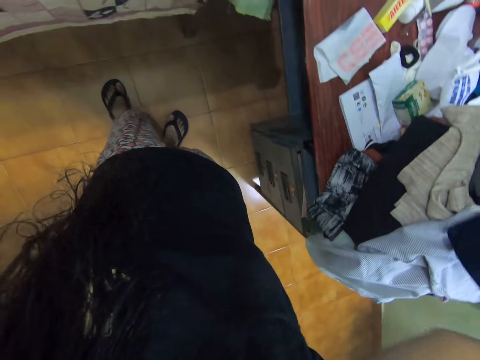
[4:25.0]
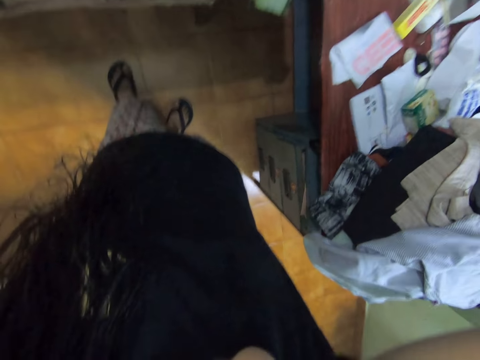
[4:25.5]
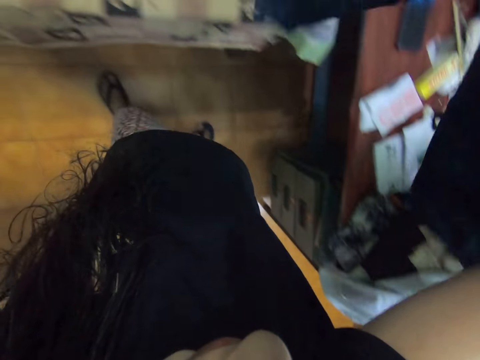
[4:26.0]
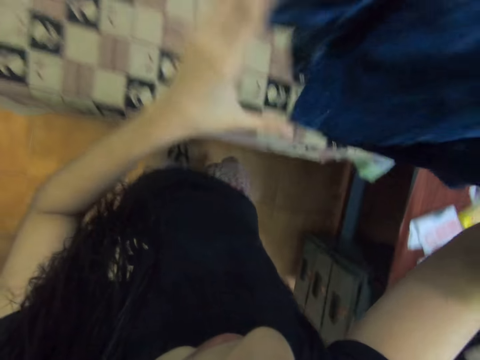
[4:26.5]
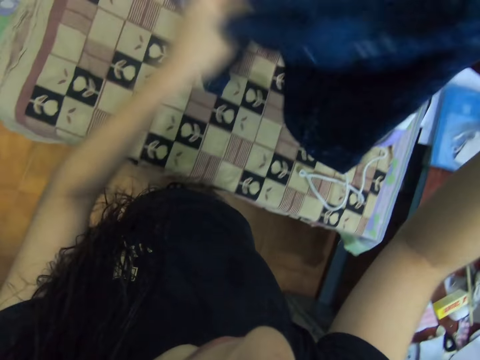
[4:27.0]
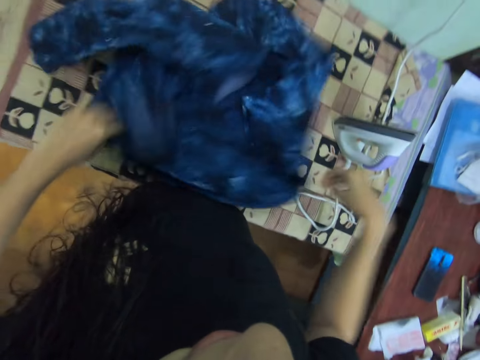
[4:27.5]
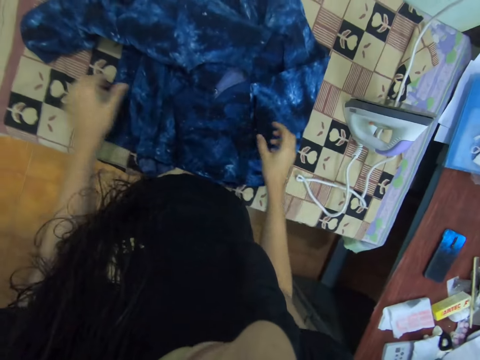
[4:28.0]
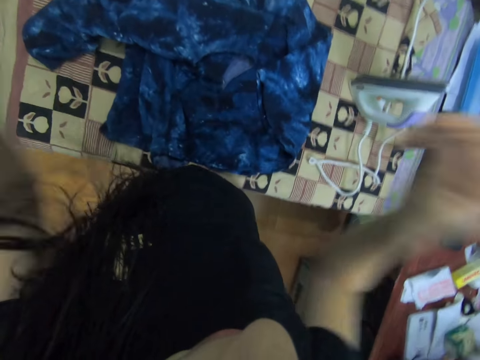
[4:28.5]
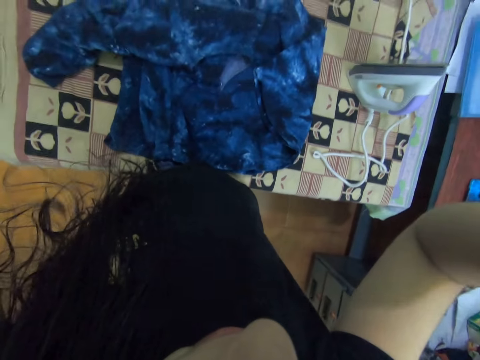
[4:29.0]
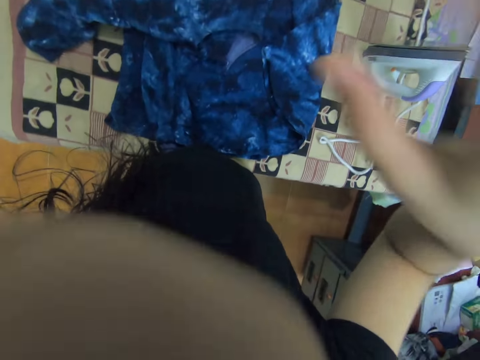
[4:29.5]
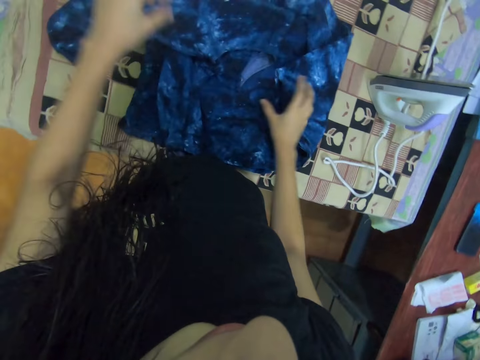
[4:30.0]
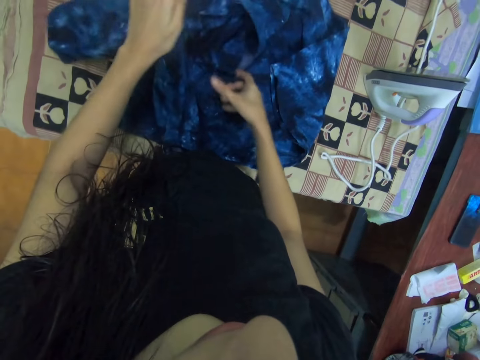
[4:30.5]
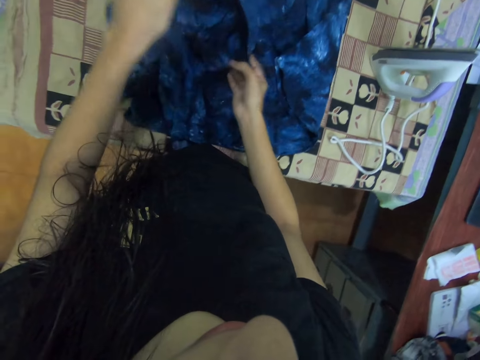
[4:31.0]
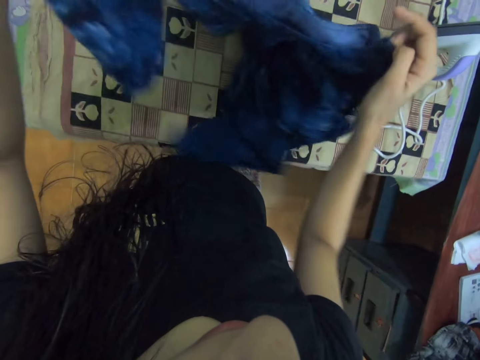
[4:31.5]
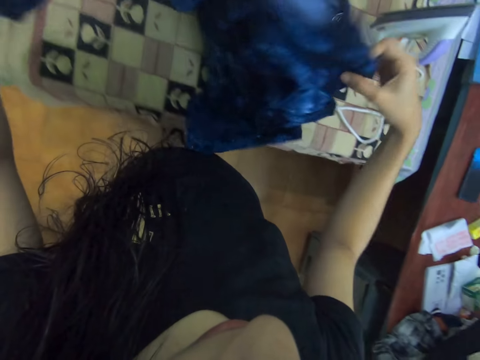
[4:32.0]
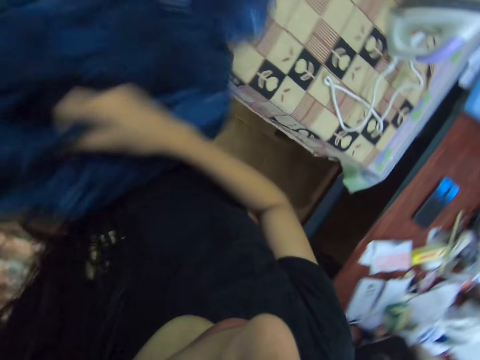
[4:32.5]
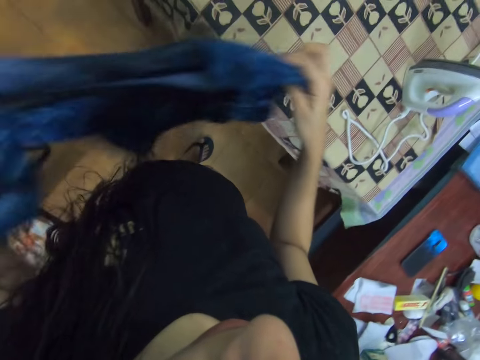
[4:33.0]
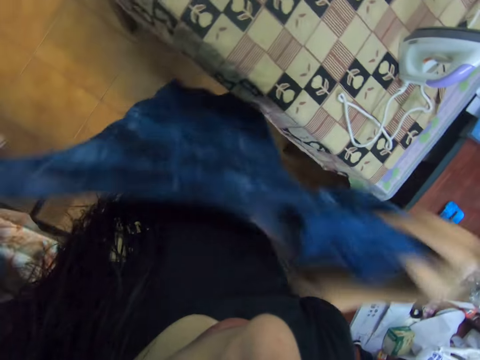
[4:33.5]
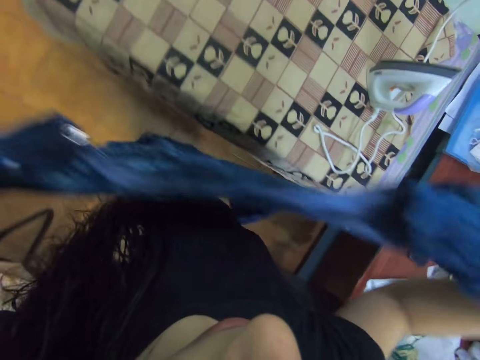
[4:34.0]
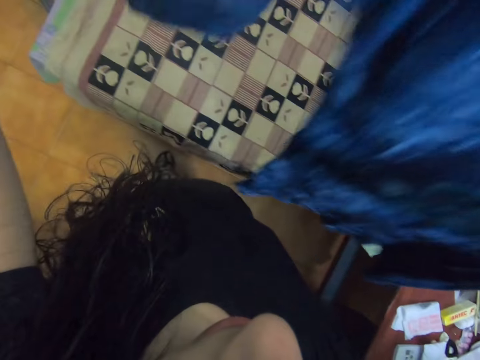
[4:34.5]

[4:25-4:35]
The camera wearer picks up a dress. She holds up the dress. She drops the dress on the ironing board. She adjusts her camera with both hands. She picks up the dress. She straightens the dress.

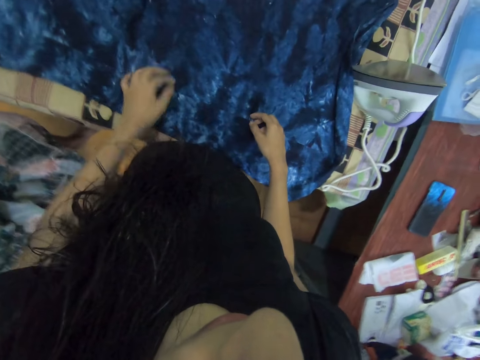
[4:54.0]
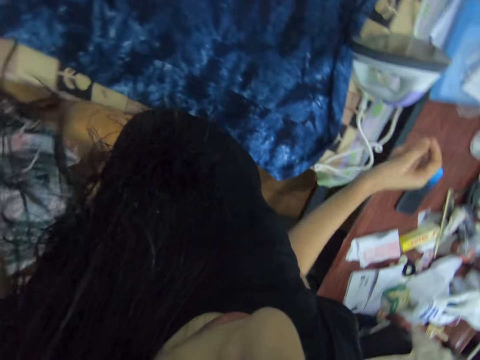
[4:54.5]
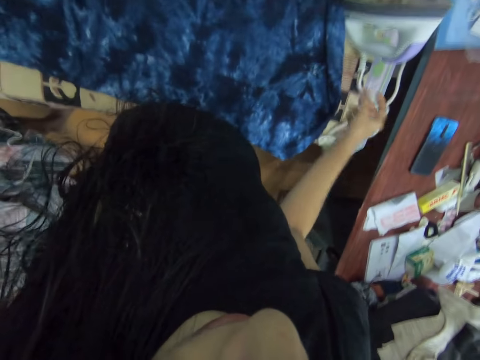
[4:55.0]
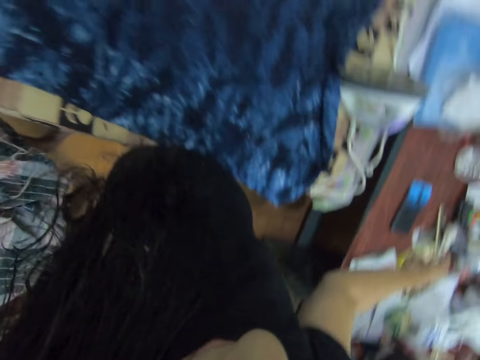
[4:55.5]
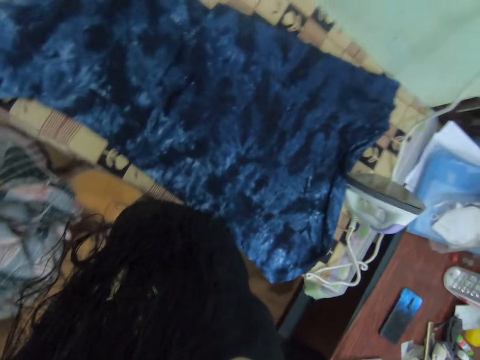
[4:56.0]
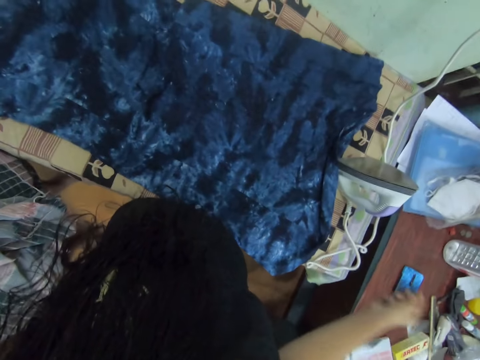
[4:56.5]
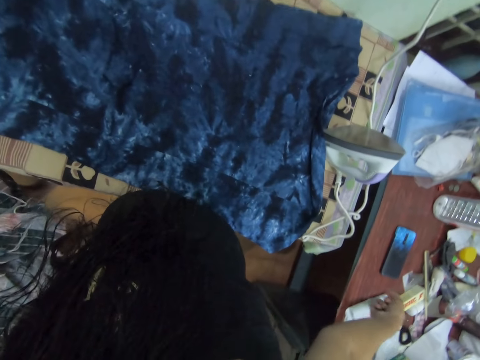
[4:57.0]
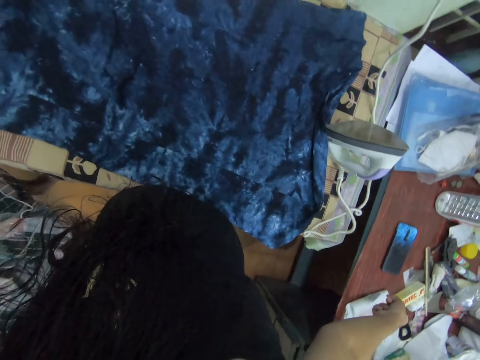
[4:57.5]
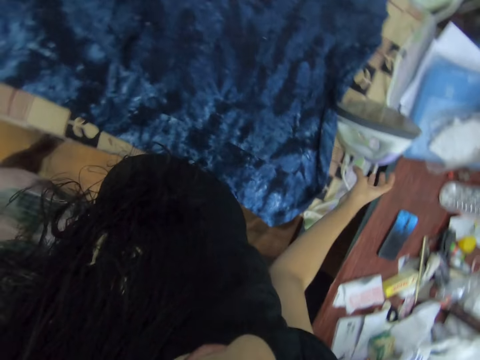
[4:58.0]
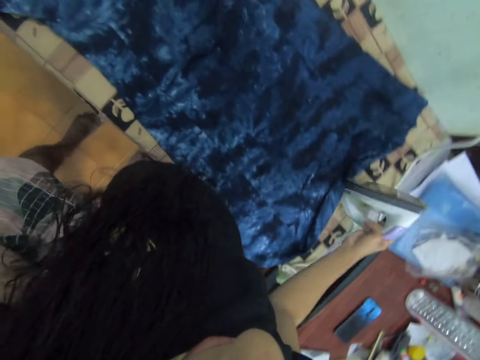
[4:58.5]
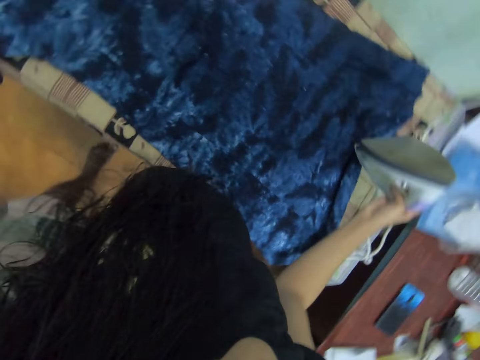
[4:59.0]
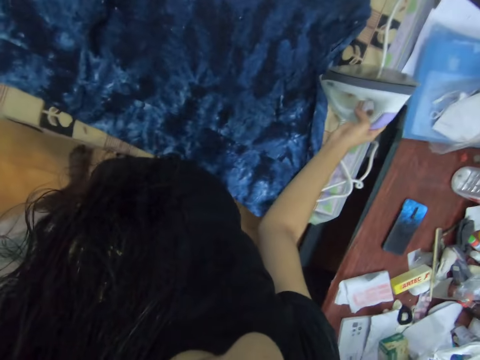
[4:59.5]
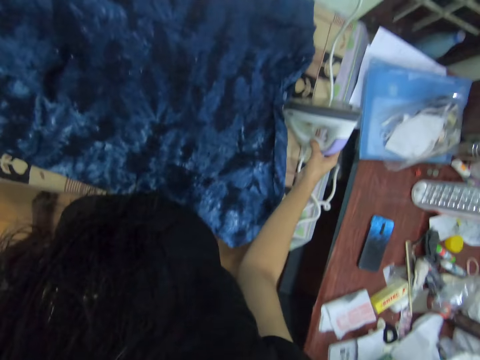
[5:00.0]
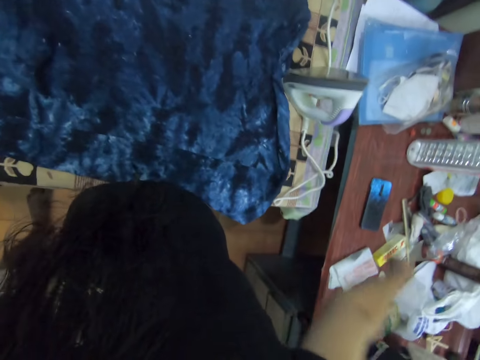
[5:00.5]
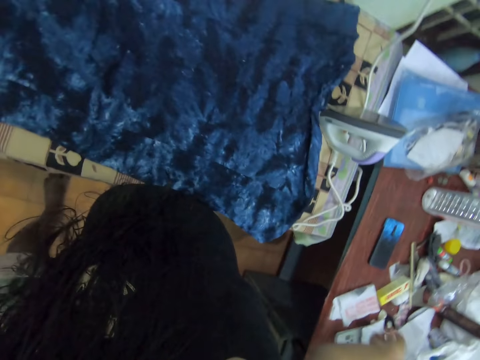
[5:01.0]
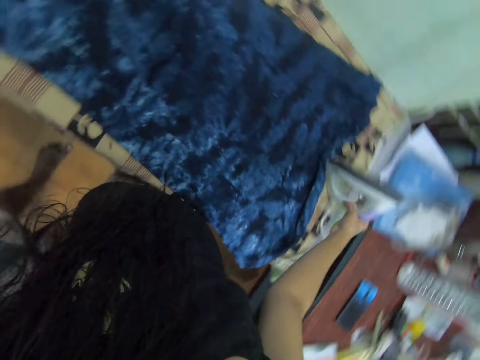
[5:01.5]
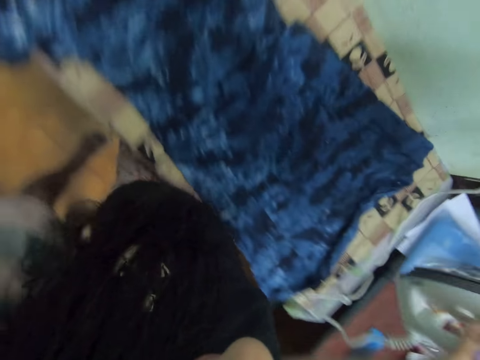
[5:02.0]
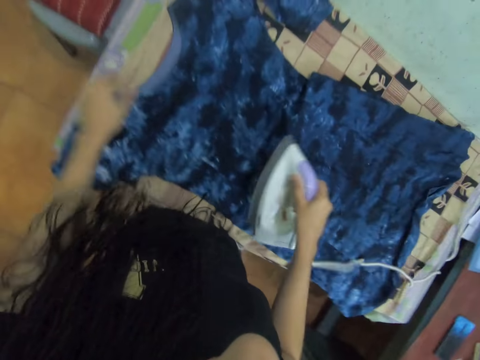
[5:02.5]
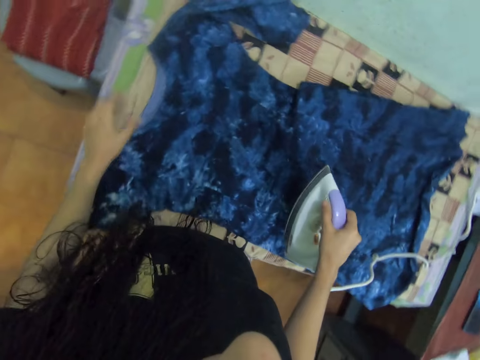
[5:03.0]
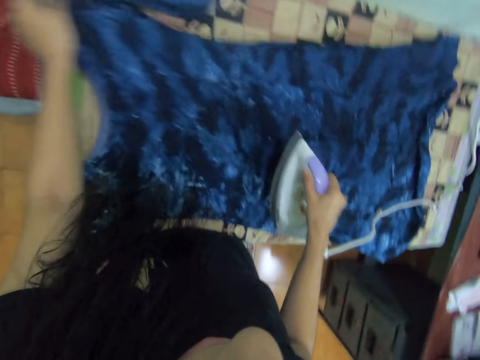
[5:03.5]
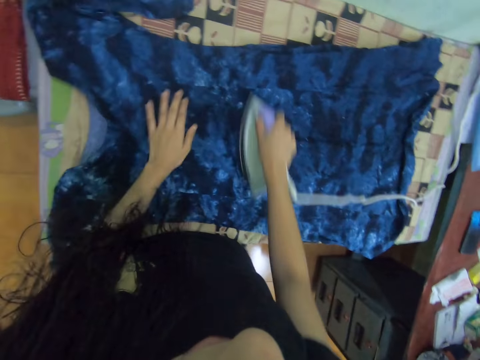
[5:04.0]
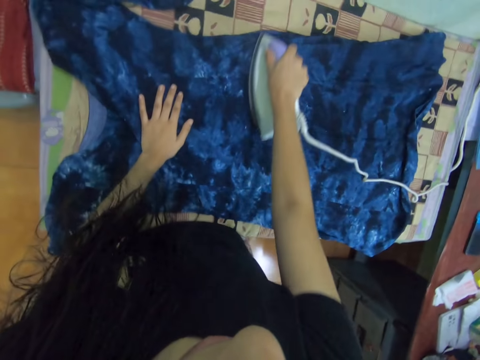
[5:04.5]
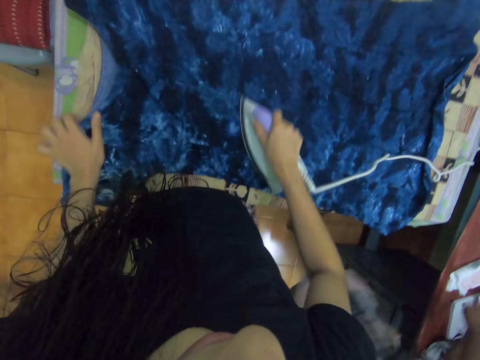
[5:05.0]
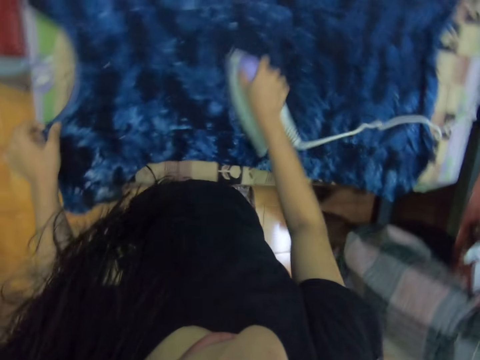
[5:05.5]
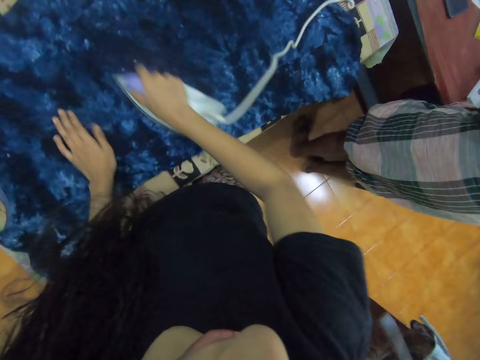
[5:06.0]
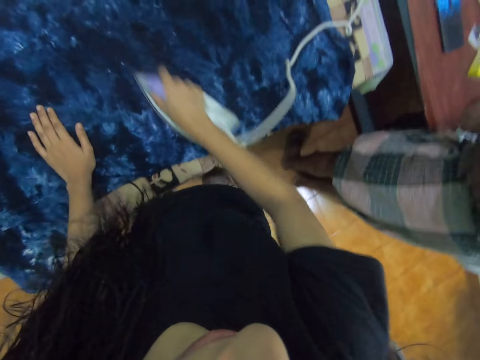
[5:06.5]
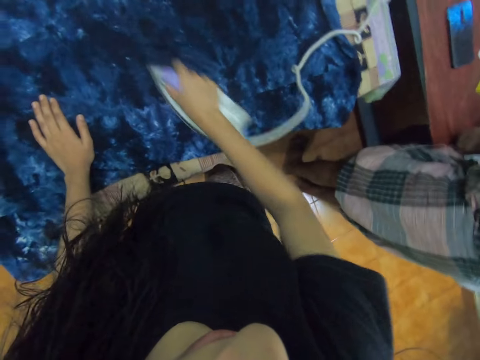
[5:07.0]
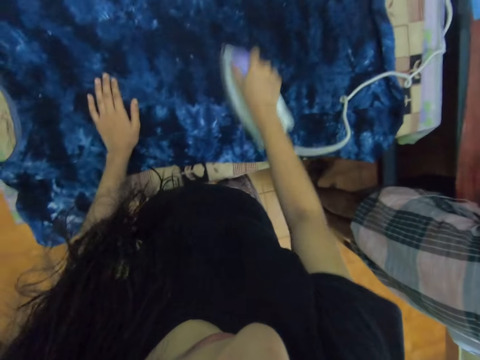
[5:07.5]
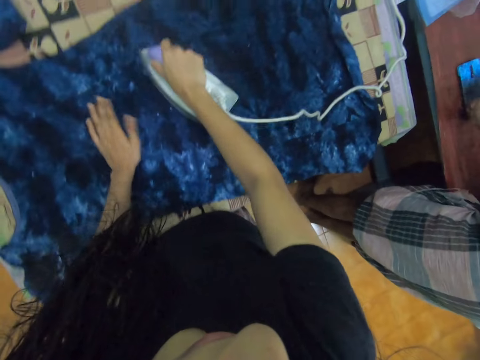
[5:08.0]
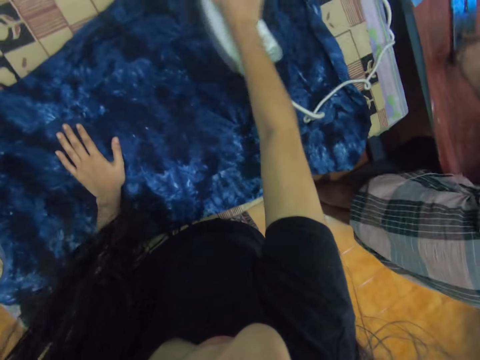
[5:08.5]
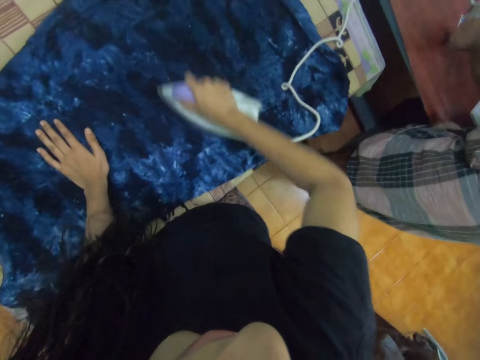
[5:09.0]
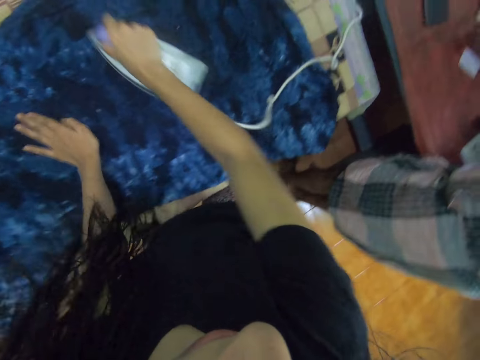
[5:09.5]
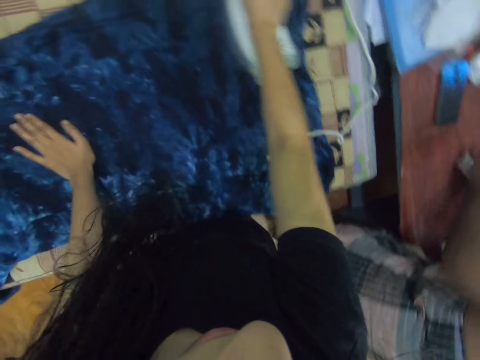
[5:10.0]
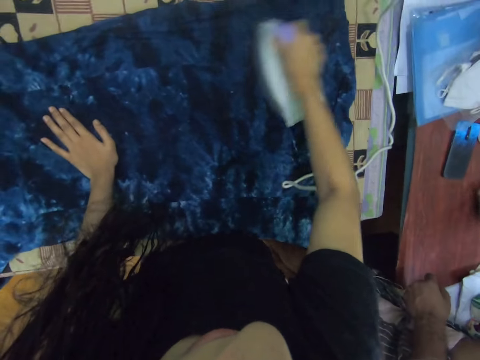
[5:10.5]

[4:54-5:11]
The camera wearer points to the side. They lift the iron box. They place the iron box on the board. They point to the side. They interact with a person with hand gestures. They pick up the iron box. They straighten the cloth. They place a hand on the cloth. They iron the cloth. They straighten the cloth. They place a hand on the cloth. They move the hand.
